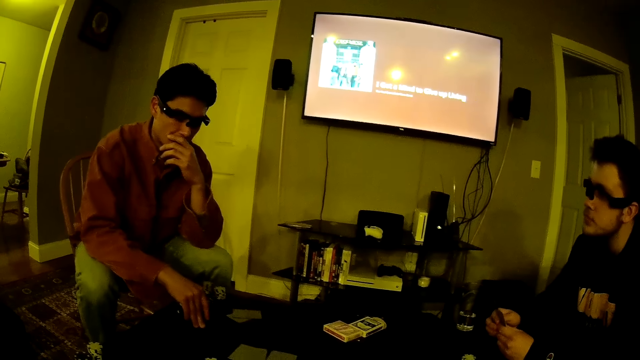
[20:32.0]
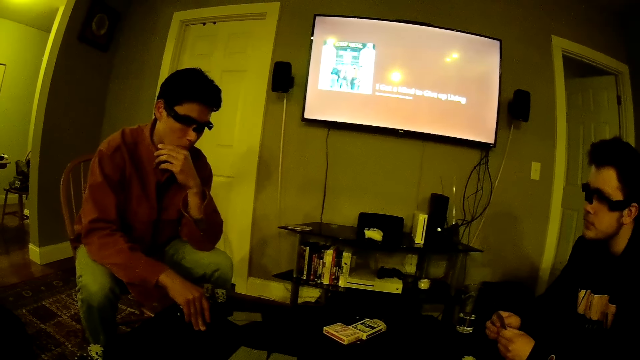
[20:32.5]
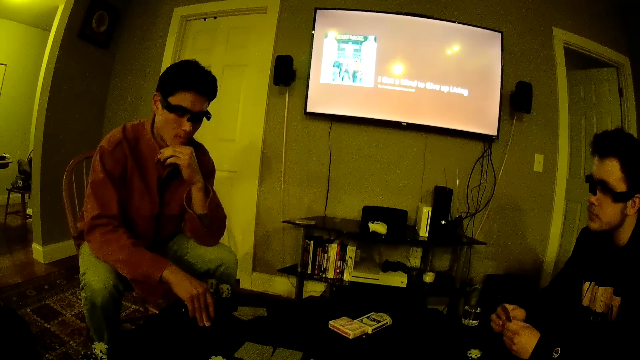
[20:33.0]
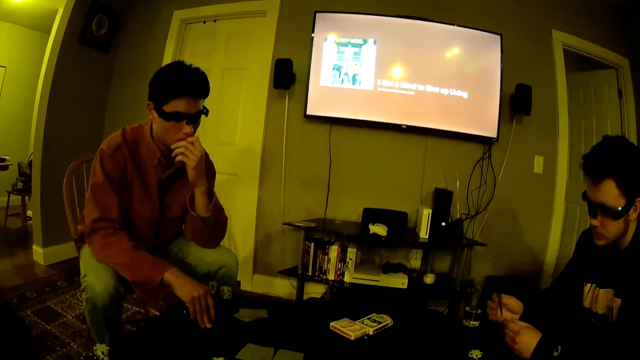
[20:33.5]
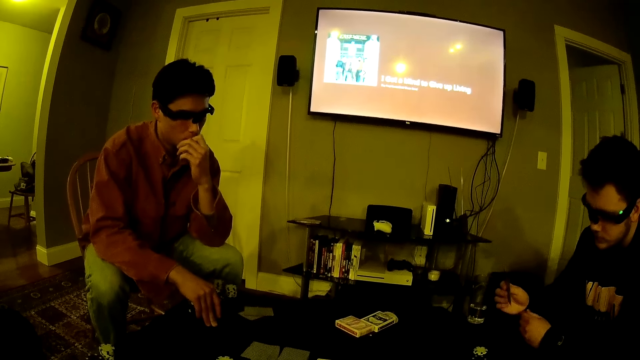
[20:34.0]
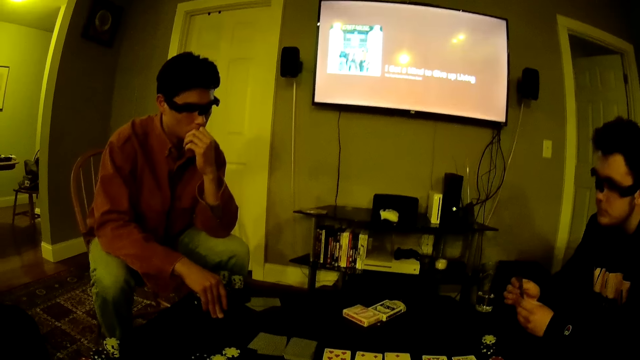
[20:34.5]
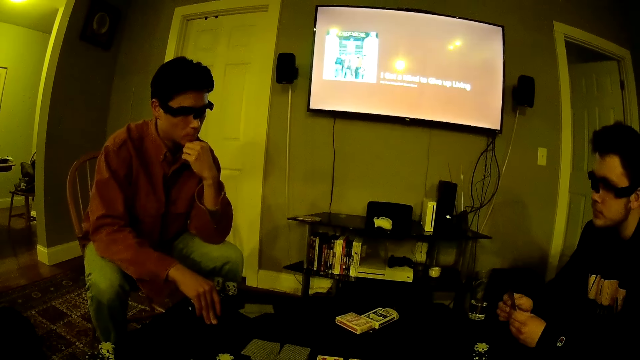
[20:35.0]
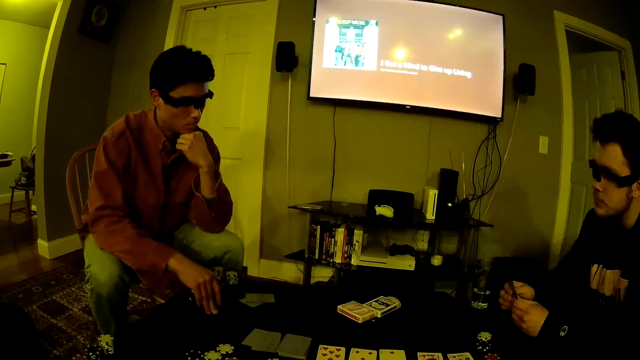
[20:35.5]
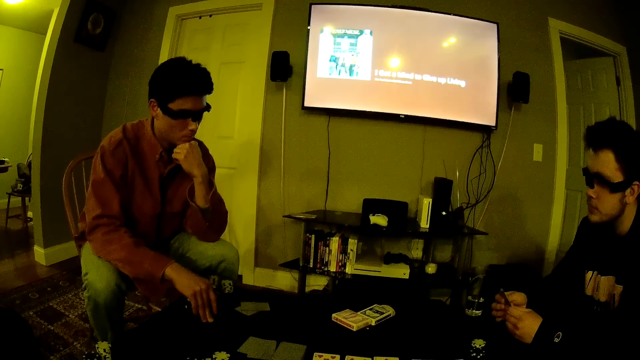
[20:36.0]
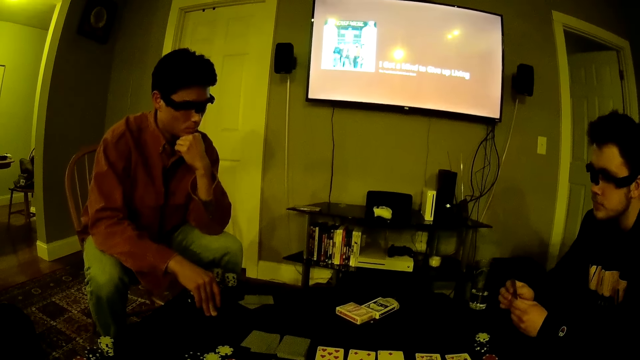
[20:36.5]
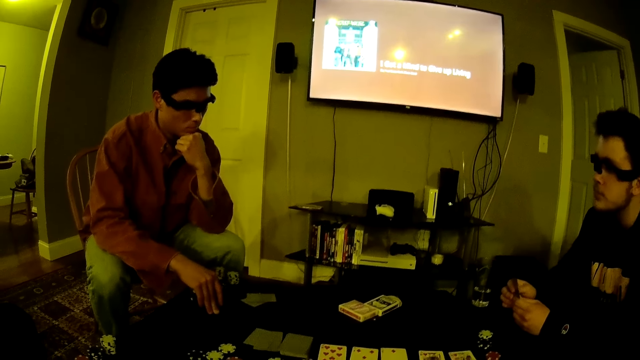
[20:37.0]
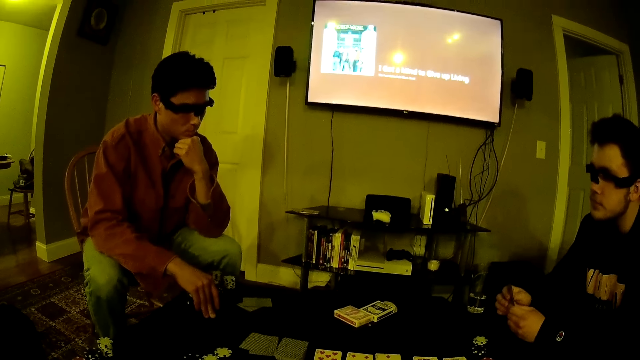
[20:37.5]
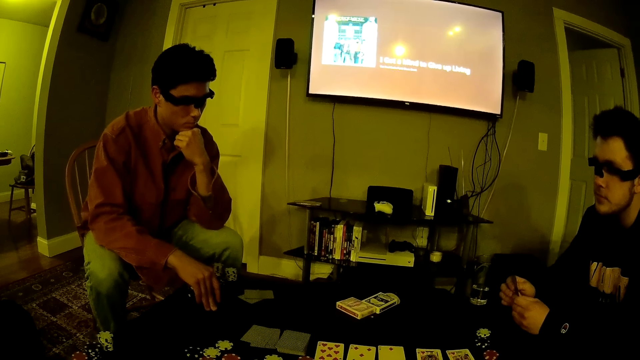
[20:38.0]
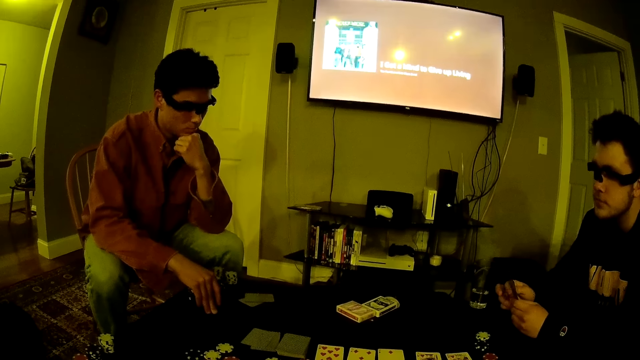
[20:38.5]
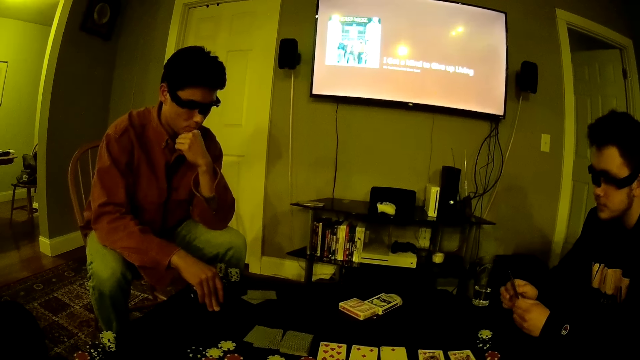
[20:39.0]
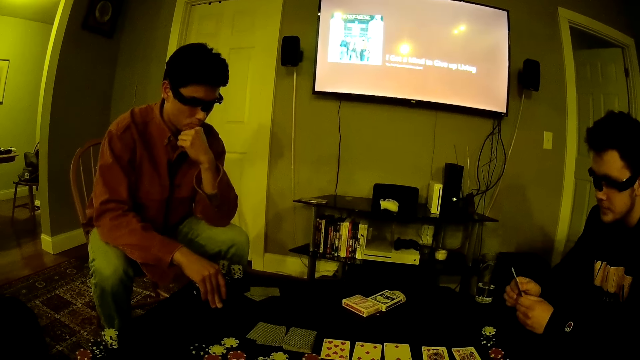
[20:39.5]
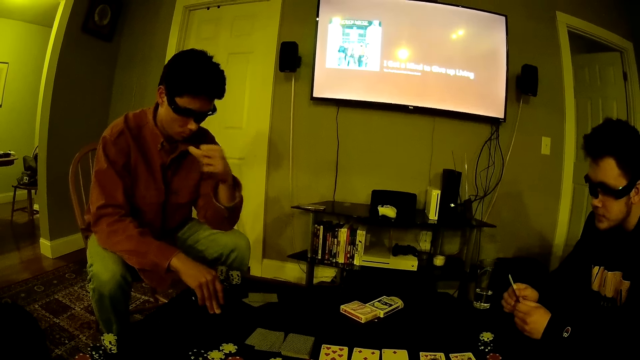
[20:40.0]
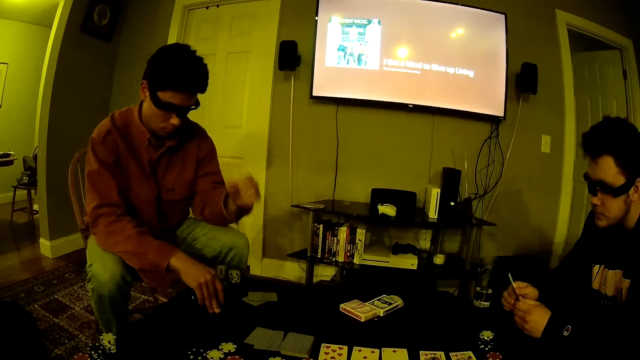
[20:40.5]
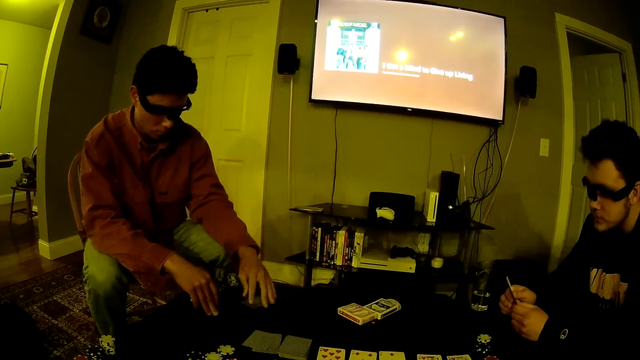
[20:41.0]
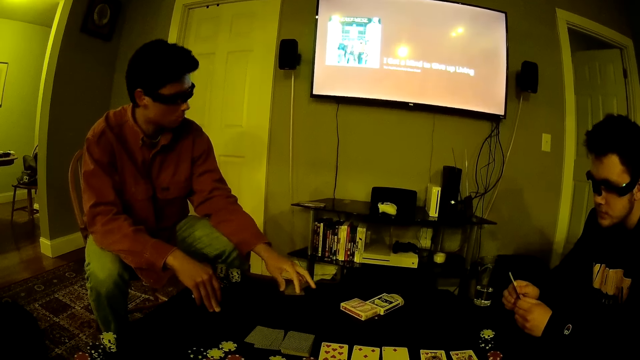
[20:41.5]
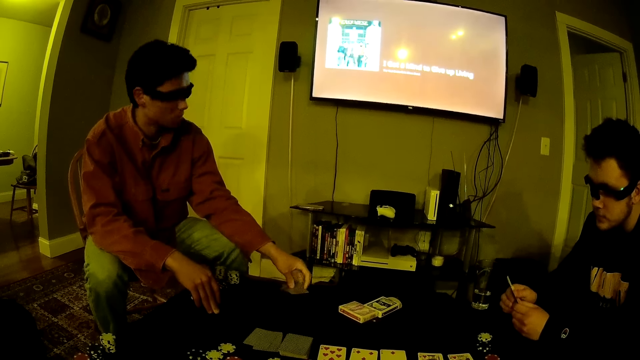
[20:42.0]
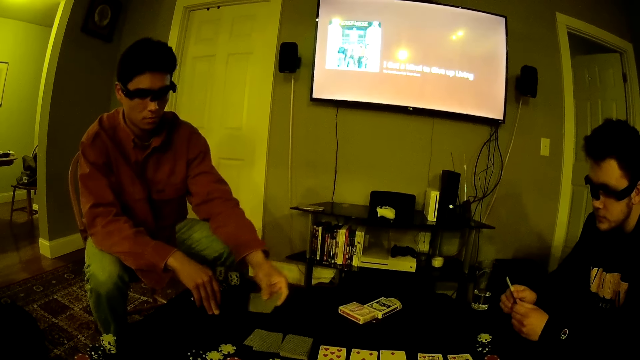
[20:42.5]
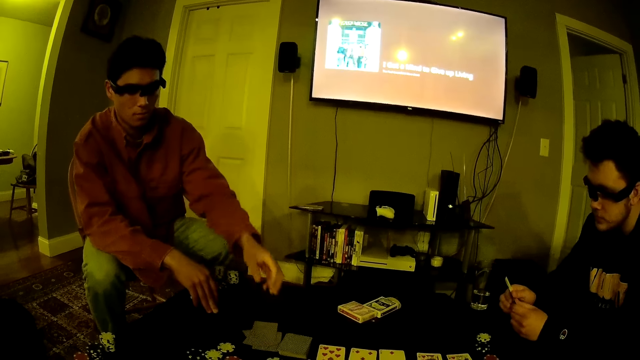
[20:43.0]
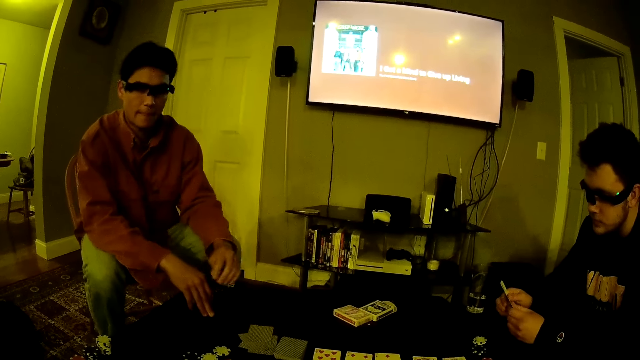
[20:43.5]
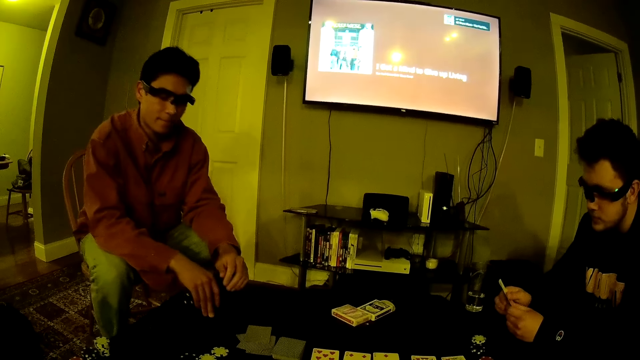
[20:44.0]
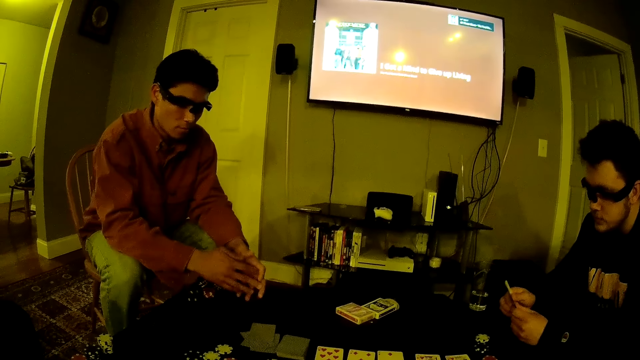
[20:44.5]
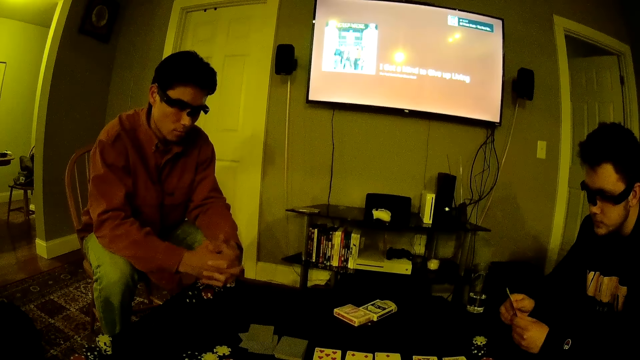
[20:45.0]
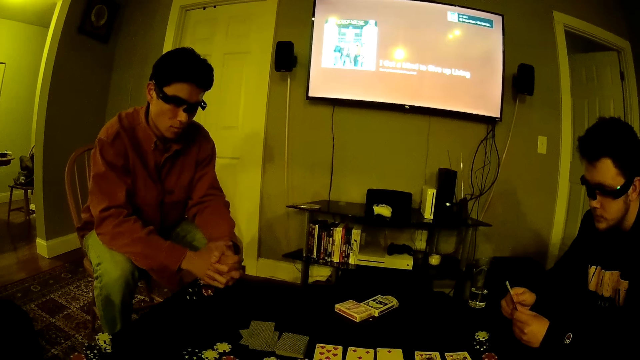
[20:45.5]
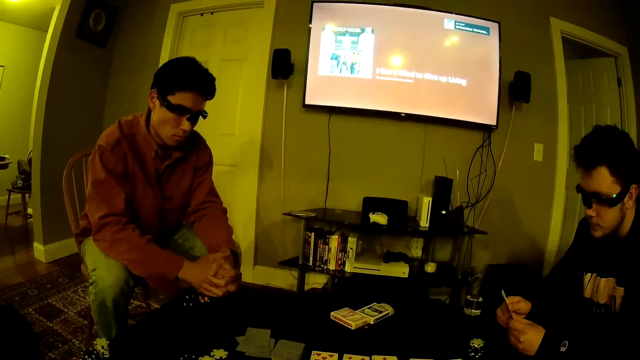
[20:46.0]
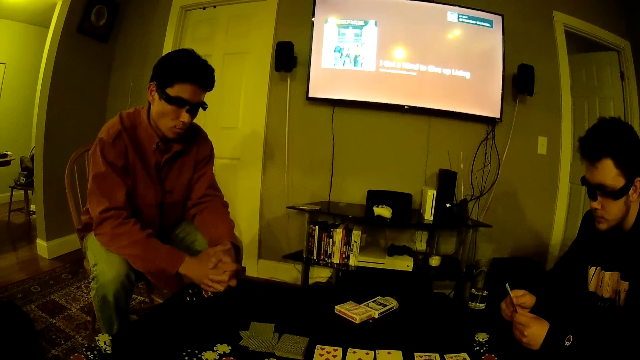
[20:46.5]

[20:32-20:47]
A man picks the cards from the table with his right hand. The man drops the cards on the table with his right hand.

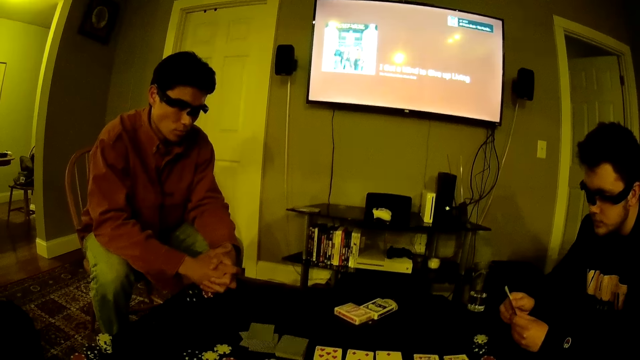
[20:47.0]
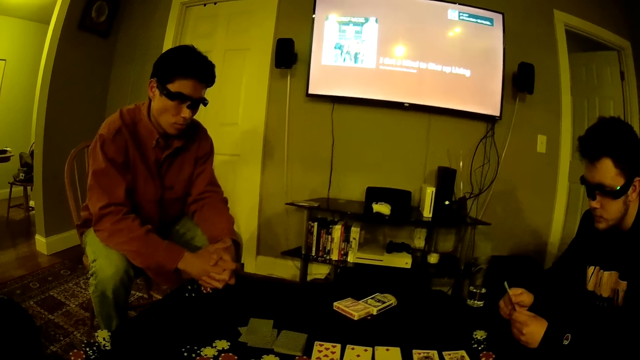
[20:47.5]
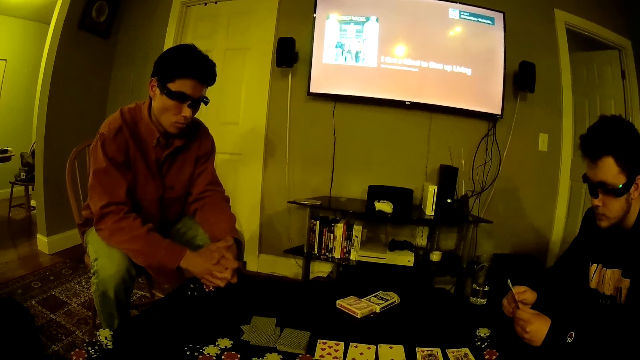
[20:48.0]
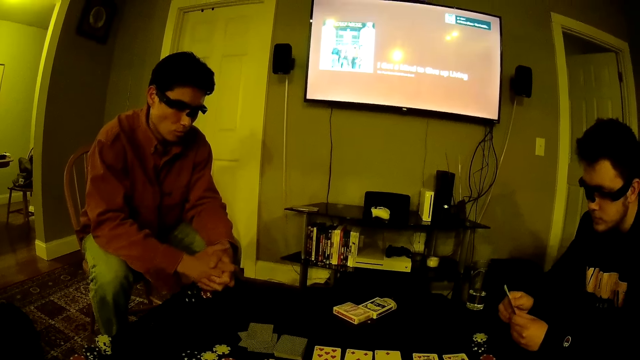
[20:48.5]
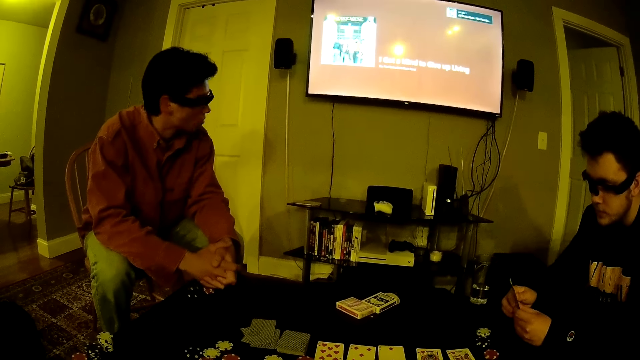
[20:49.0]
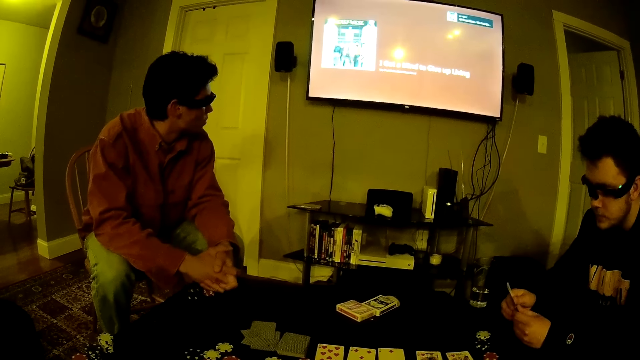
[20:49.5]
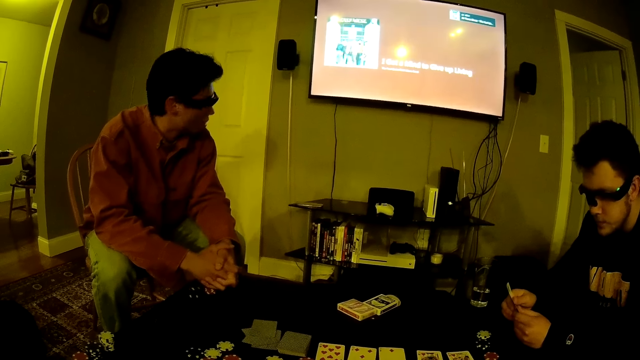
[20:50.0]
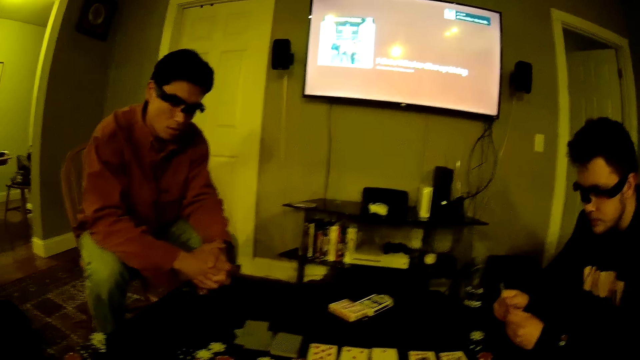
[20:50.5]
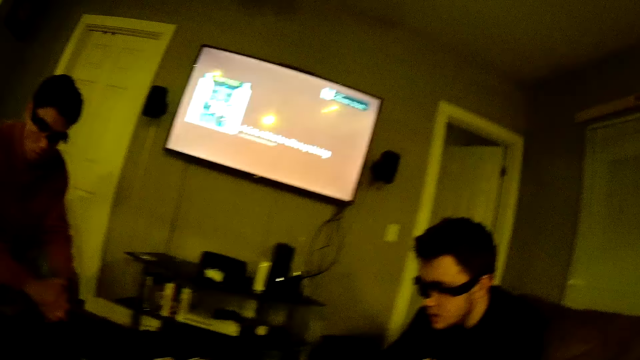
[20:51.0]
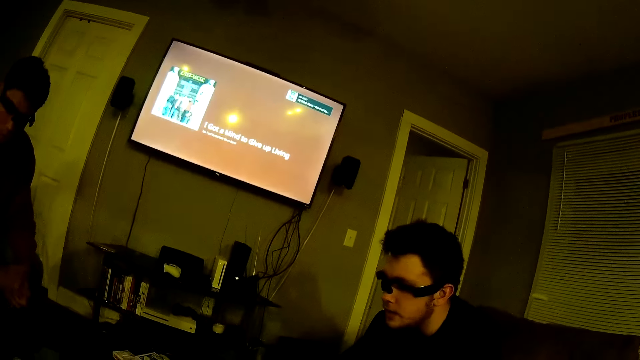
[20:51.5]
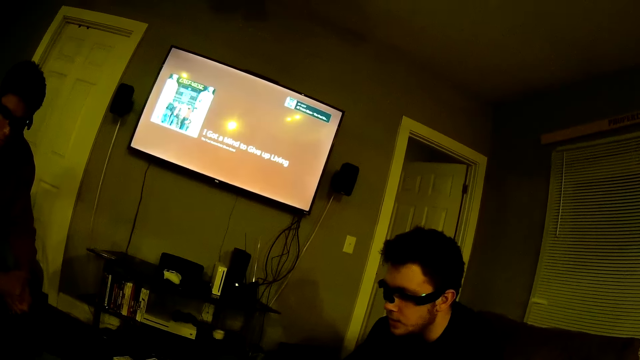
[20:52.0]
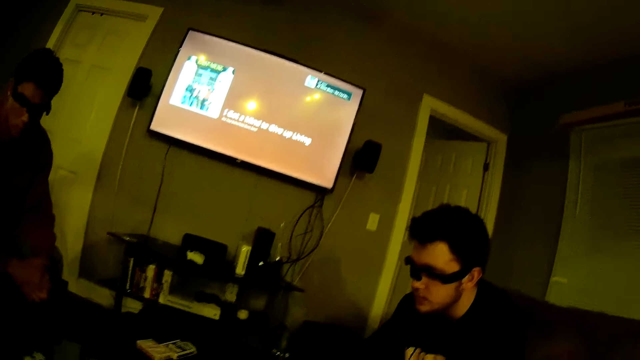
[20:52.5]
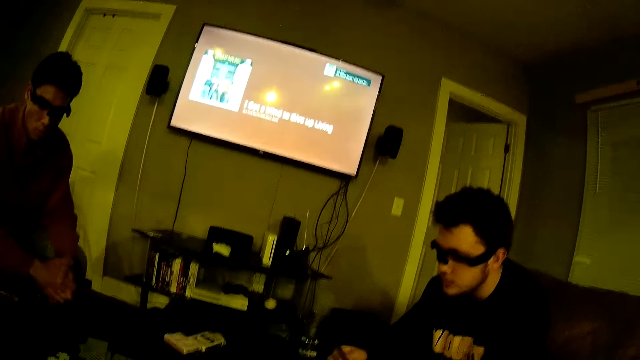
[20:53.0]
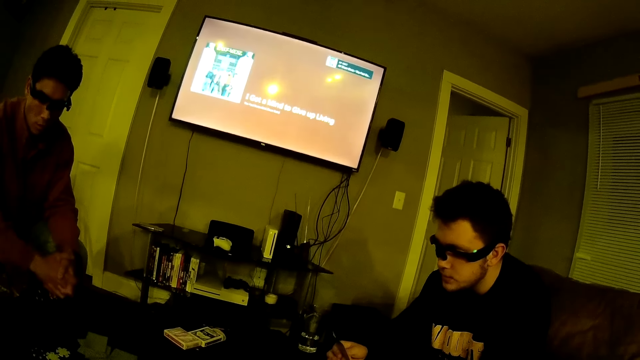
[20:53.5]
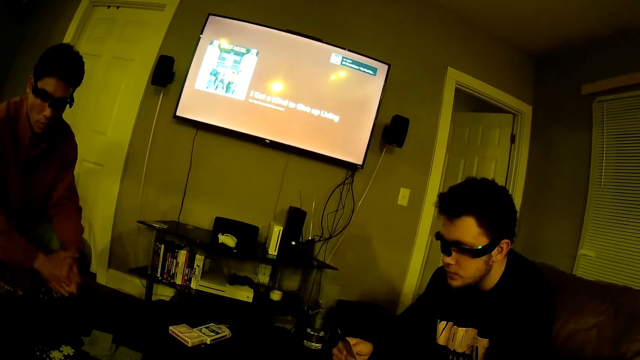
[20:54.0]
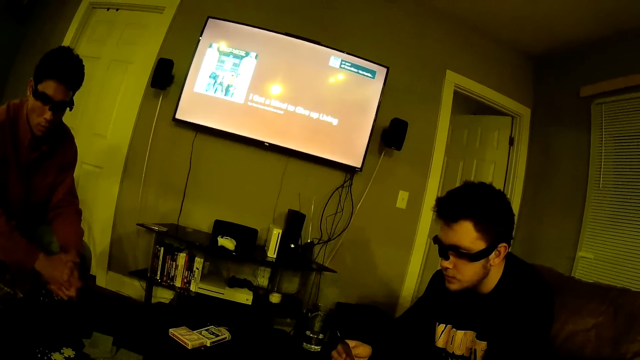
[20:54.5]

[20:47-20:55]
The camera wearer looks at the game on the table. A man speaks to the camera wearer.
